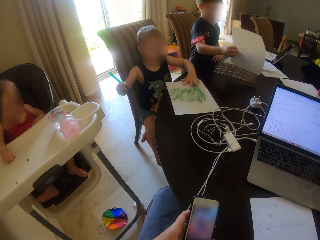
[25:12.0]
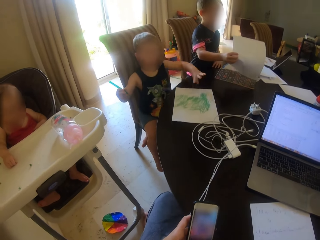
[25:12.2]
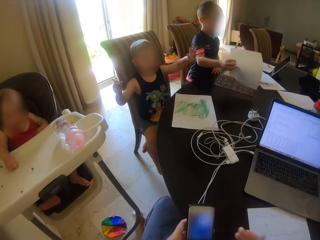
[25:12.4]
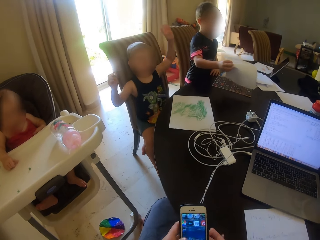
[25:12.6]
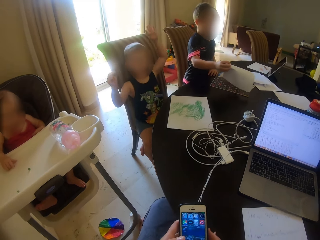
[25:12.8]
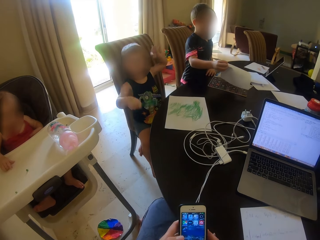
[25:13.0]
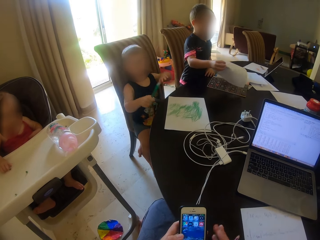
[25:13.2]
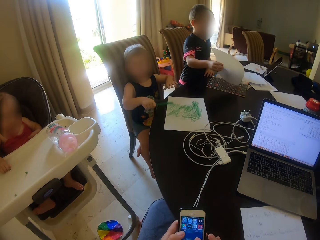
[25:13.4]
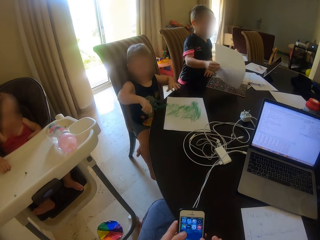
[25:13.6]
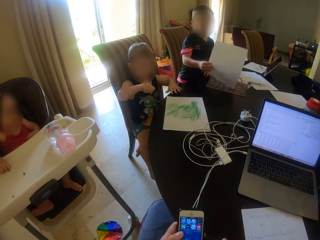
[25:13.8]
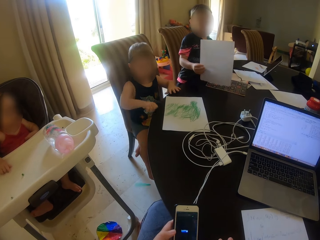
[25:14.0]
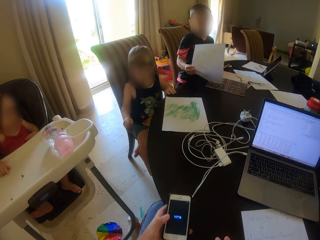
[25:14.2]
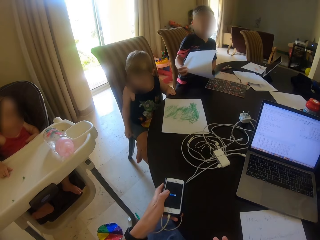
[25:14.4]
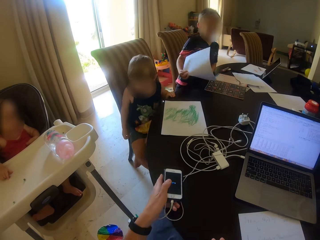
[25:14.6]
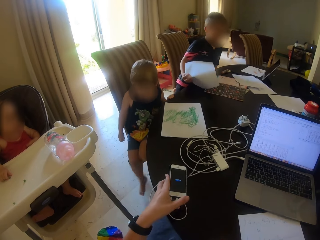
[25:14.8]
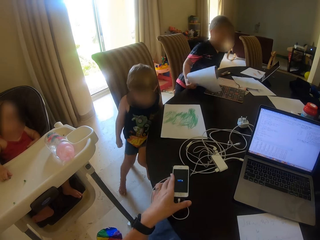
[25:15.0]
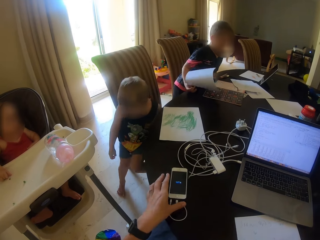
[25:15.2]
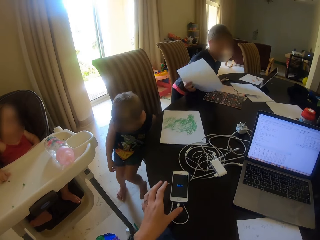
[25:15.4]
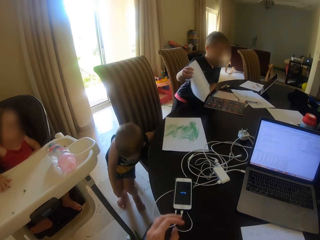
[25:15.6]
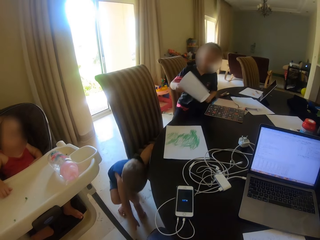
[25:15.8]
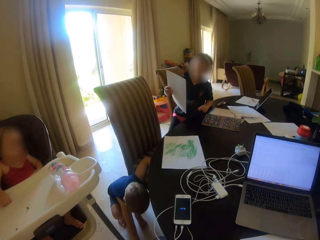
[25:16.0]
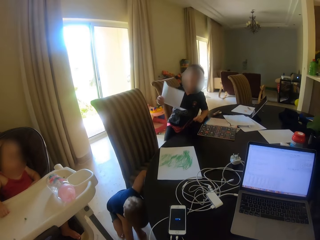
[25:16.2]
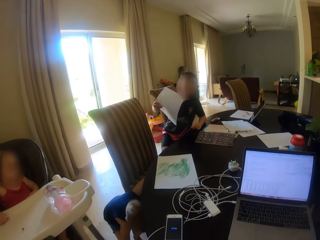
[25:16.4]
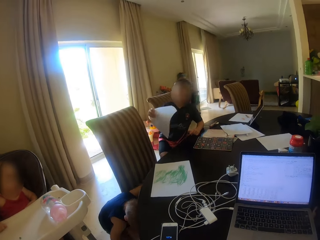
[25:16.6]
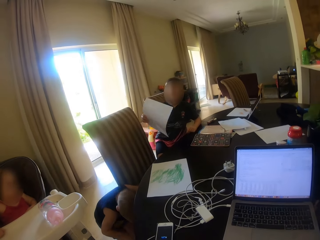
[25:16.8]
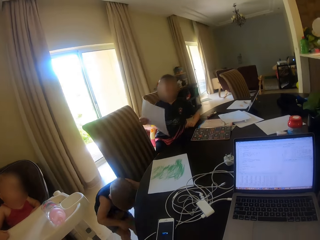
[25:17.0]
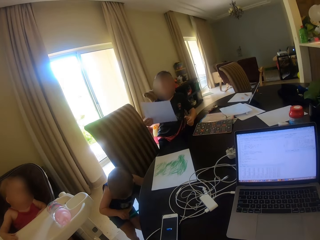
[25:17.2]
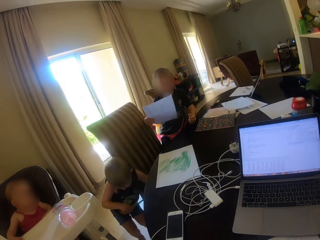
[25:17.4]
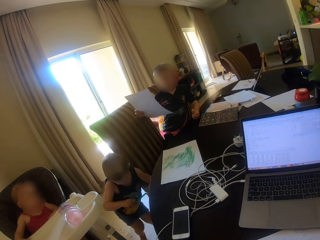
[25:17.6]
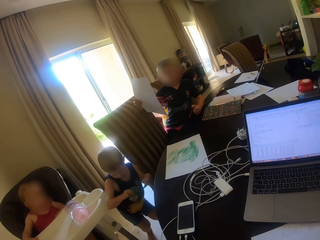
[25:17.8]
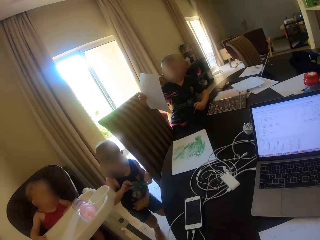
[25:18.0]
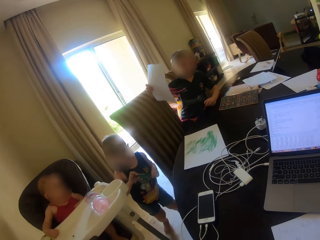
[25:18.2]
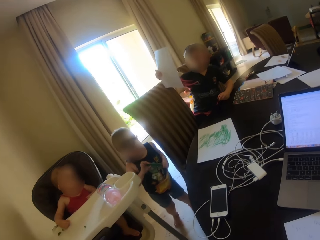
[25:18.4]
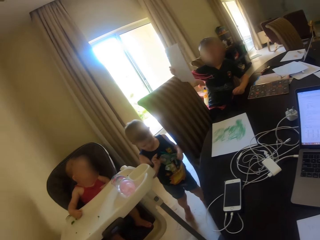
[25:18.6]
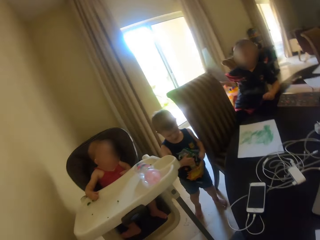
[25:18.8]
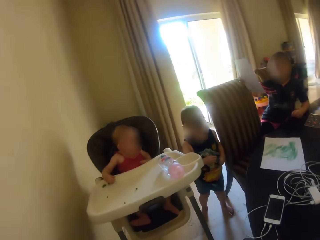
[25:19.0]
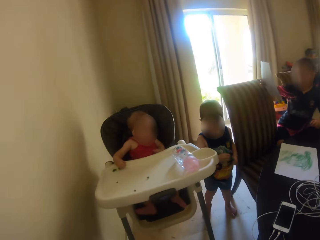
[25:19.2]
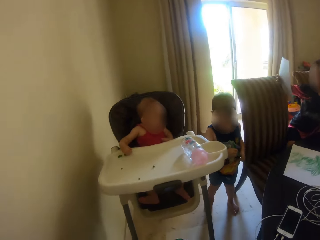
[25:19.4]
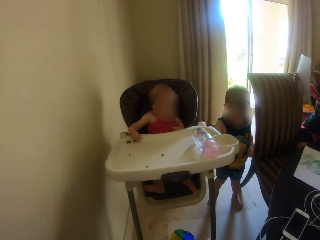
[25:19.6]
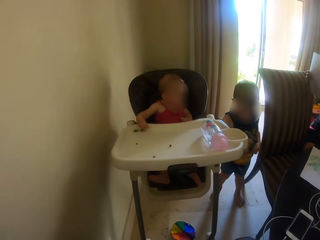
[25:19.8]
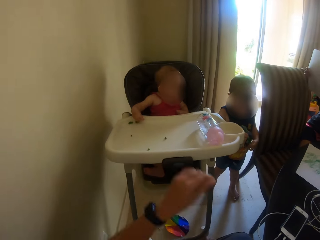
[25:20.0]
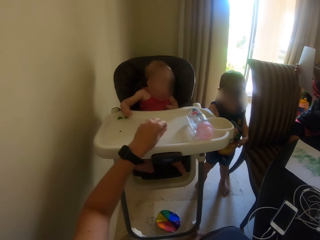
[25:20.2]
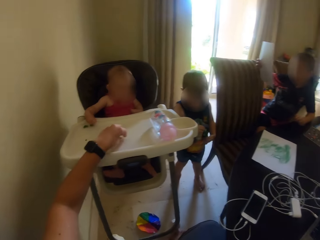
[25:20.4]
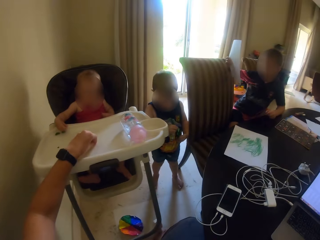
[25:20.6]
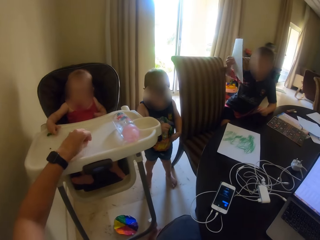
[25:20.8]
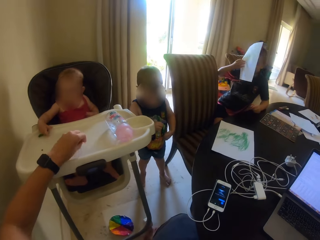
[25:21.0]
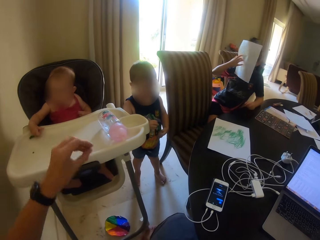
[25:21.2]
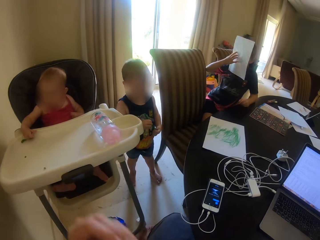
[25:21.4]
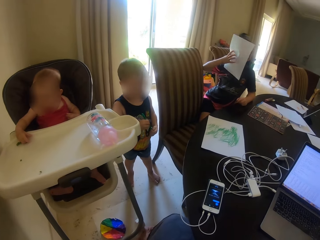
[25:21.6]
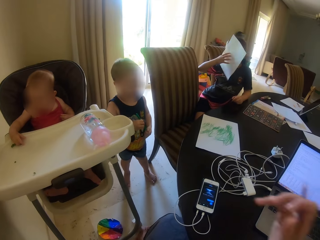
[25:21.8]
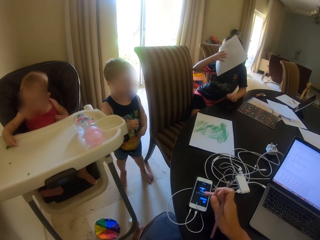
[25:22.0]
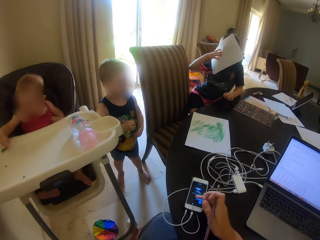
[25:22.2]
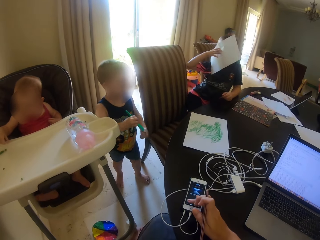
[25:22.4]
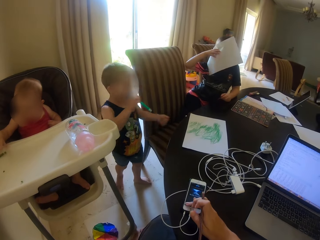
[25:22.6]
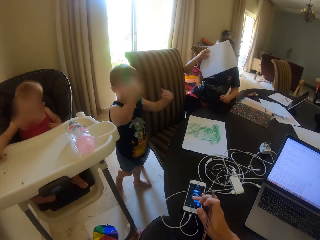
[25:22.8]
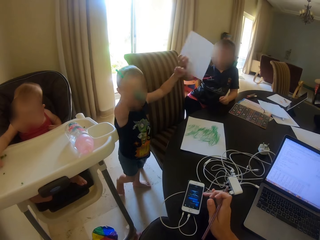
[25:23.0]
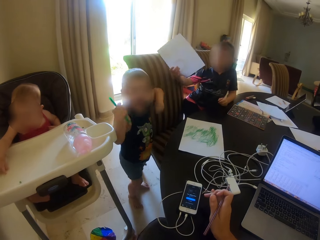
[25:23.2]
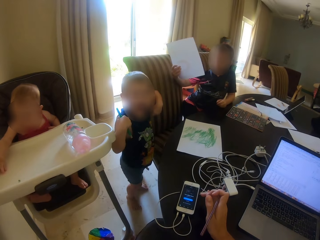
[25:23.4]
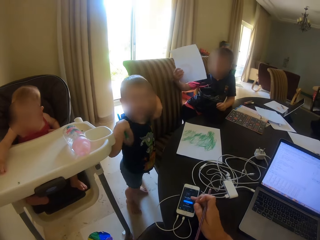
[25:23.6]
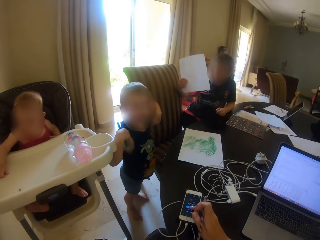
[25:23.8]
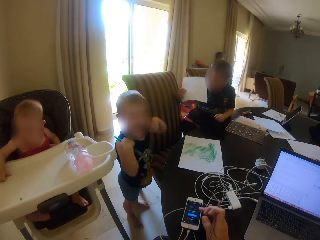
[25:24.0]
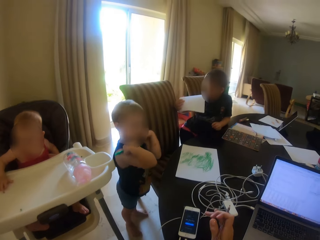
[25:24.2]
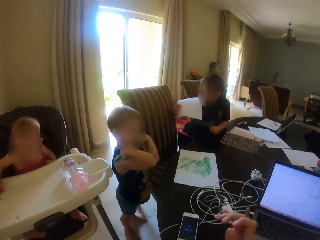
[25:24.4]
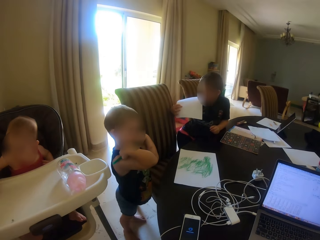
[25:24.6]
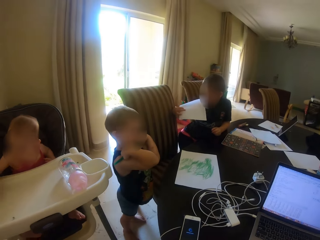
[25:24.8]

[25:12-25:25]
The camera wearer operates on the smart phone. They put the smart phone on the table. A boy picks up the pen on the floor. The camera wearer puts a hand on the table of a person. They tap the phone with their right hand.

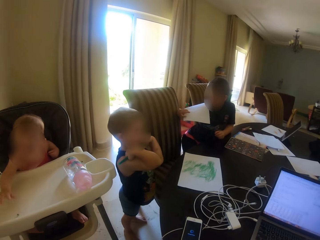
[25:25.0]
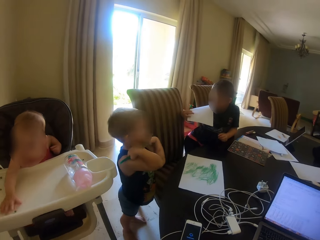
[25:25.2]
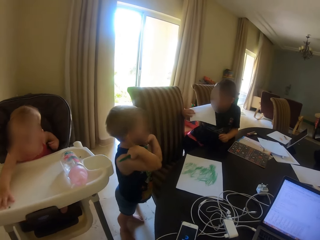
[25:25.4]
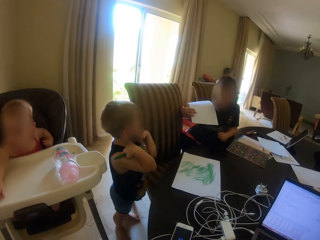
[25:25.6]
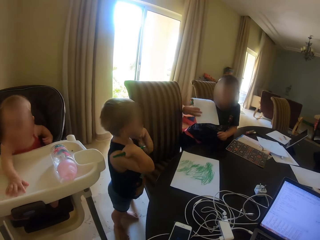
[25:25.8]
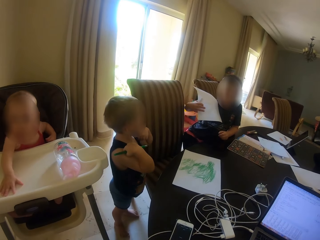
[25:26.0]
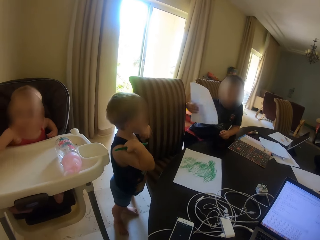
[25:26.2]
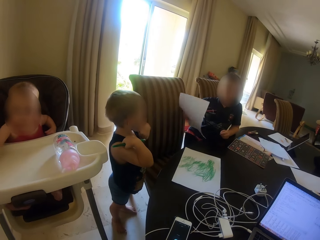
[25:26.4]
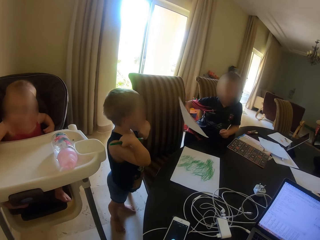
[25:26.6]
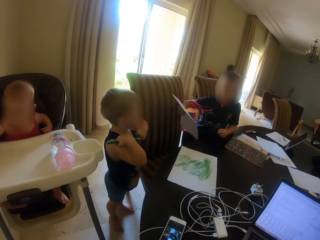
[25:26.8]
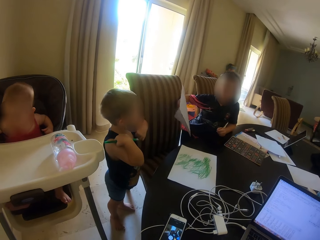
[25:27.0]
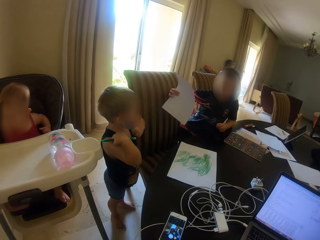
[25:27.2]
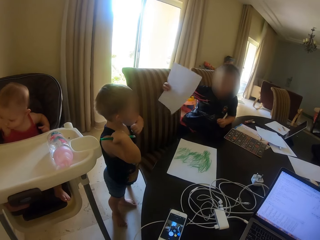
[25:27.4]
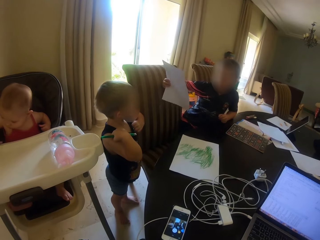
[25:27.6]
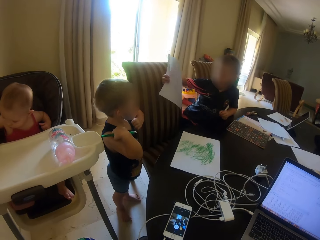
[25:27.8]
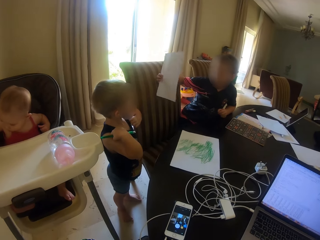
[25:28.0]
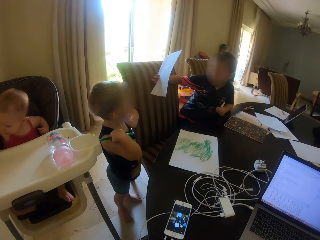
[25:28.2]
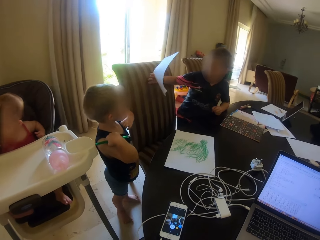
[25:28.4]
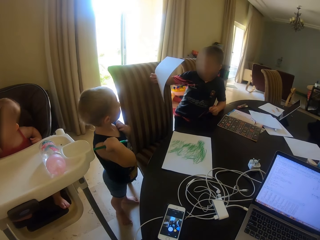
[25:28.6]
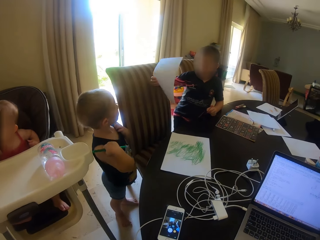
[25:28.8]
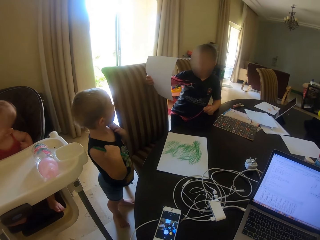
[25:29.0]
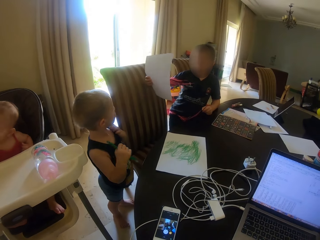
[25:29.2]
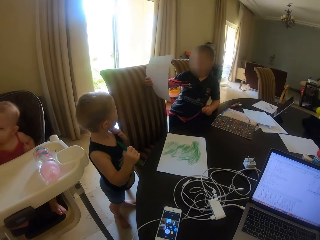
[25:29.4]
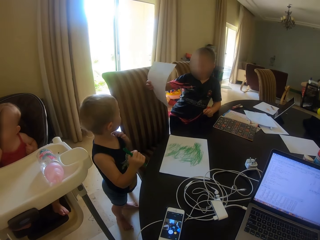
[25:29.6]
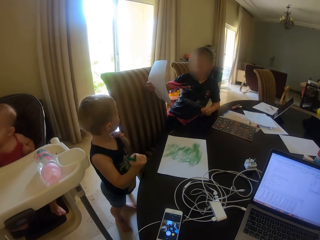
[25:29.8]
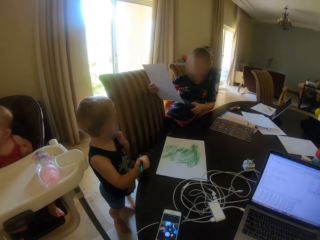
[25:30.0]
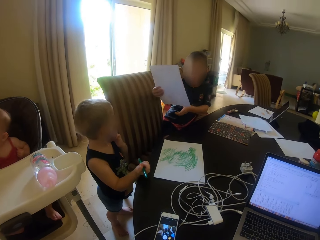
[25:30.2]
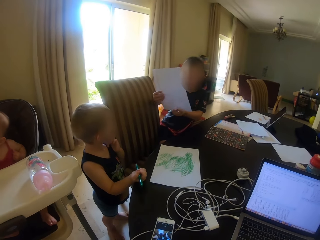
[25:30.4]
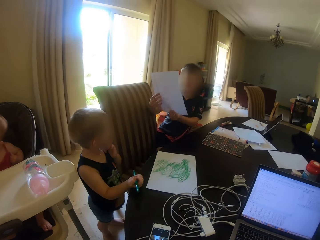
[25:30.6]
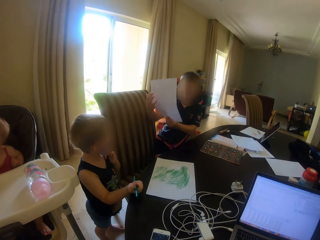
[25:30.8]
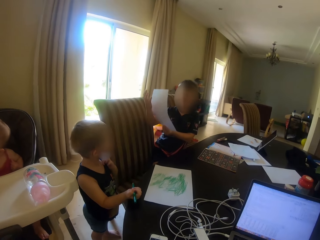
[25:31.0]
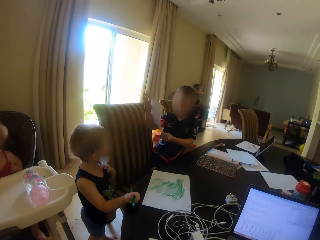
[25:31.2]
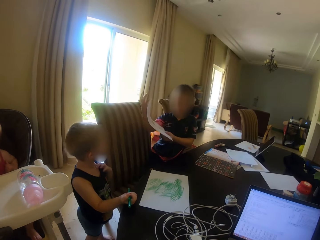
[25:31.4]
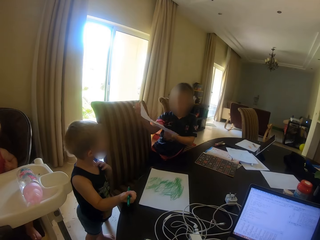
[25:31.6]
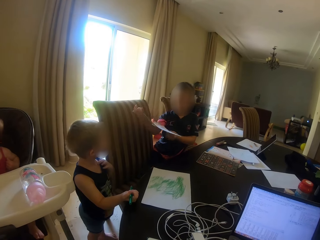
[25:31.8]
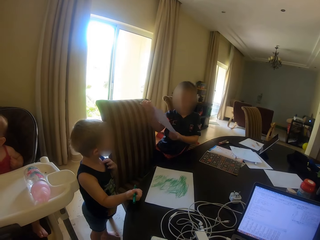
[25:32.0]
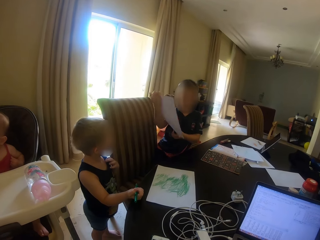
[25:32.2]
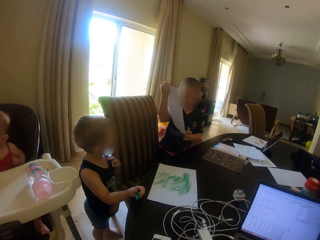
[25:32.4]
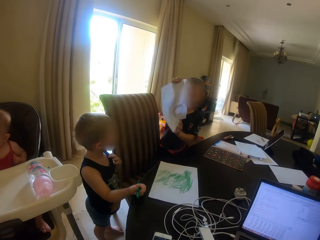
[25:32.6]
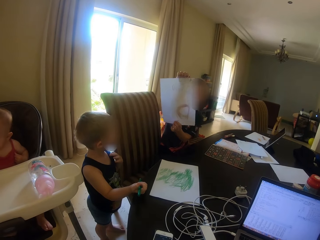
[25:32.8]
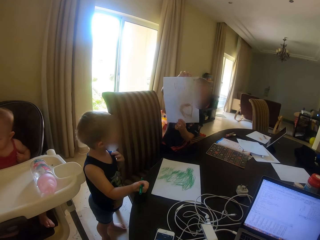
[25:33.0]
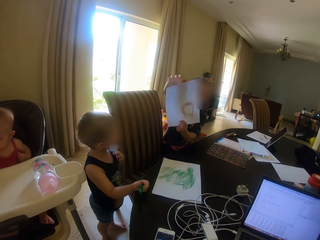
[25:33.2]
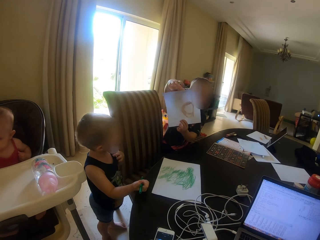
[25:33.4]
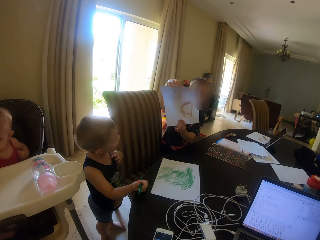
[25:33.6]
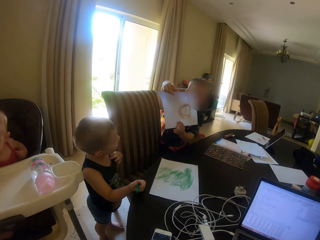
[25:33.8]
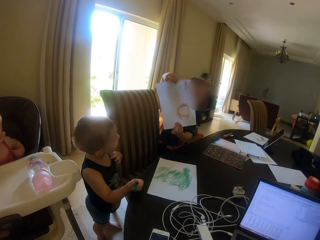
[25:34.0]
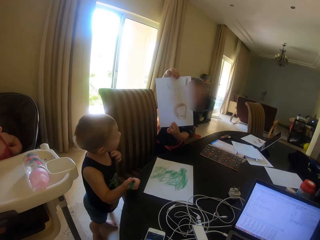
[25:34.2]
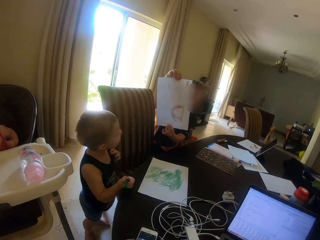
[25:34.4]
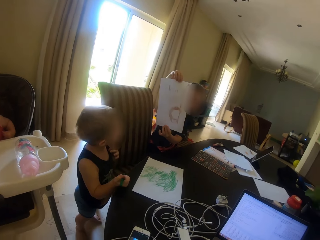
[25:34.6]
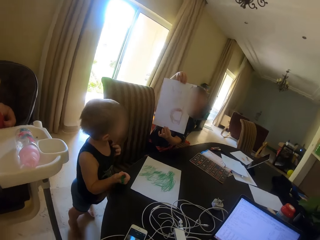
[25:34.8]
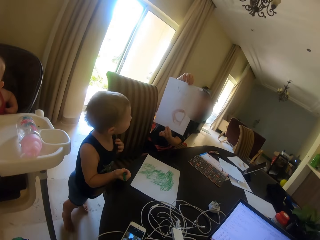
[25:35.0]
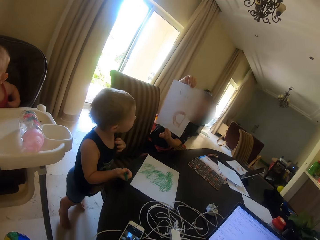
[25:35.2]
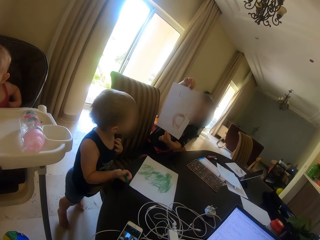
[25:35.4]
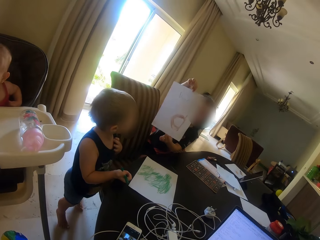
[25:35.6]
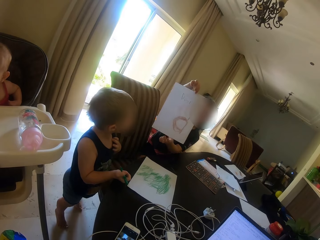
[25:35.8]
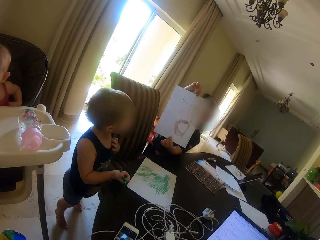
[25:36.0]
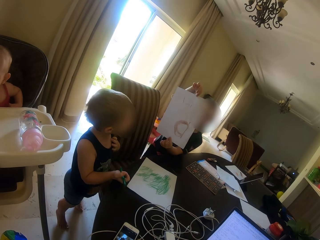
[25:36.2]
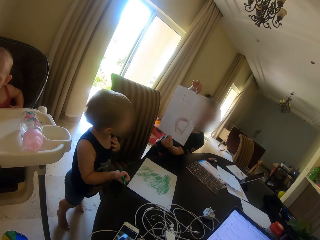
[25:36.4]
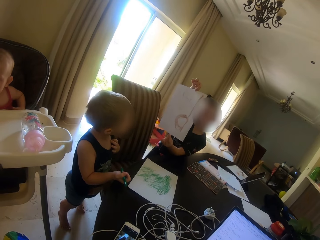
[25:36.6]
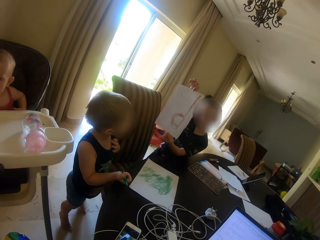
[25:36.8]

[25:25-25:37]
The camera wearer talks to a person, another person and a third person. A boy shows the drawing to the camera wearer. The camera wearer stares at the third person's paper.
